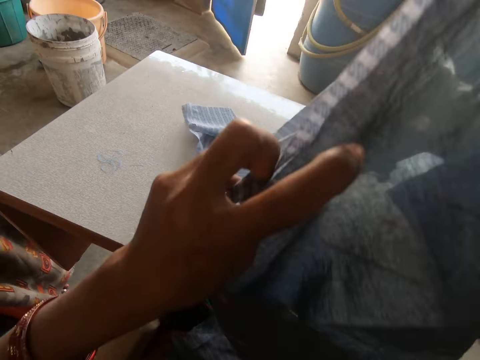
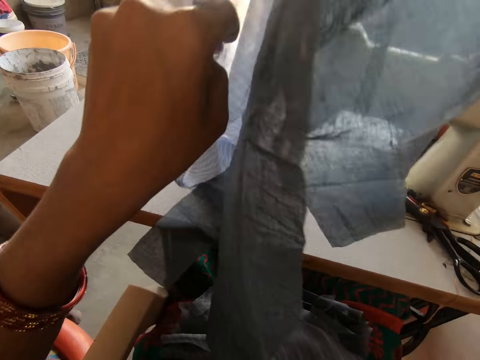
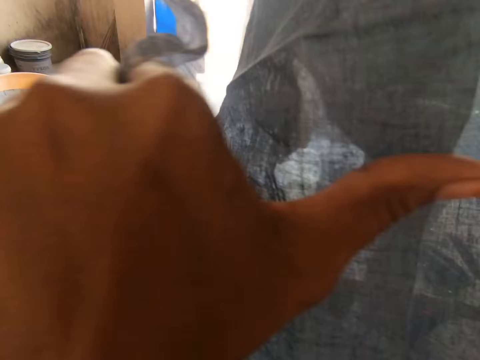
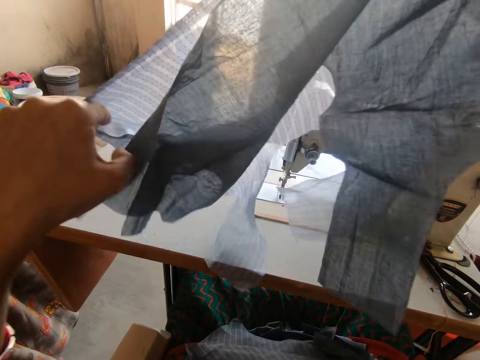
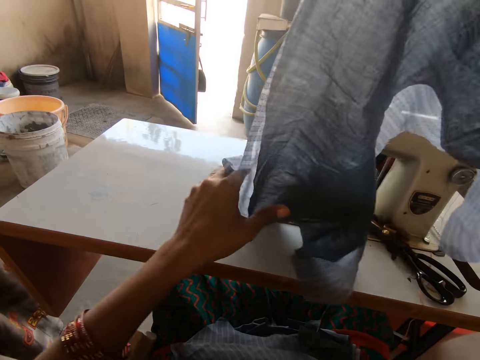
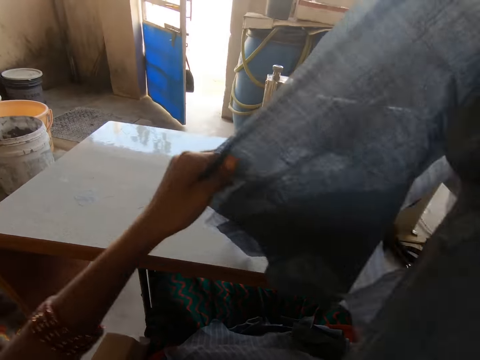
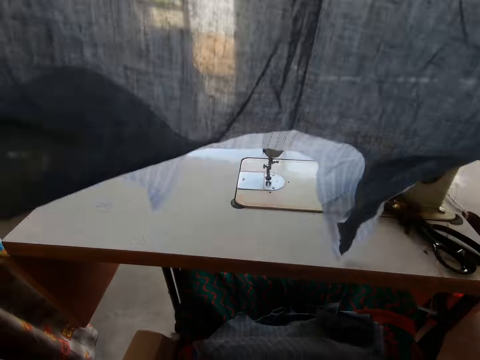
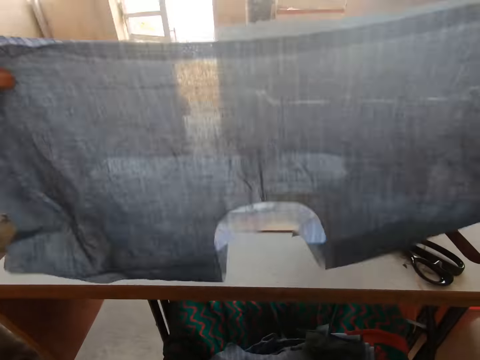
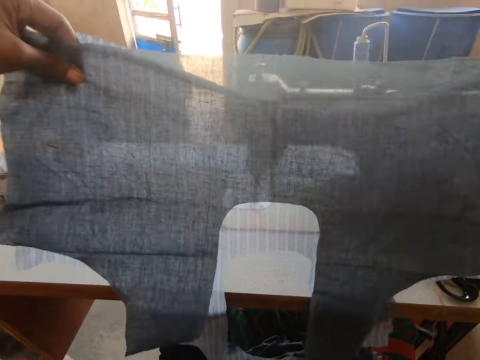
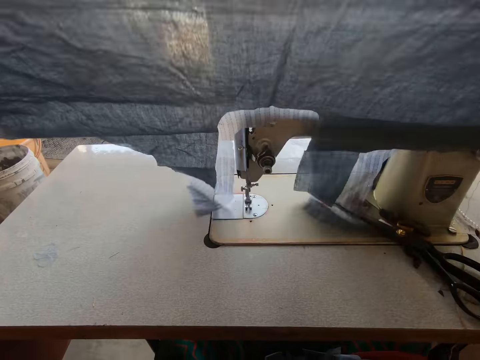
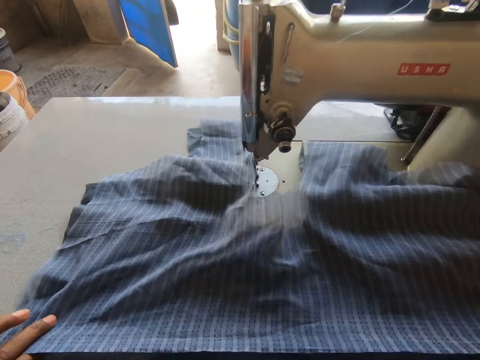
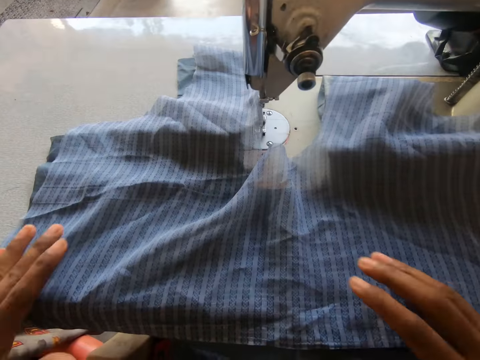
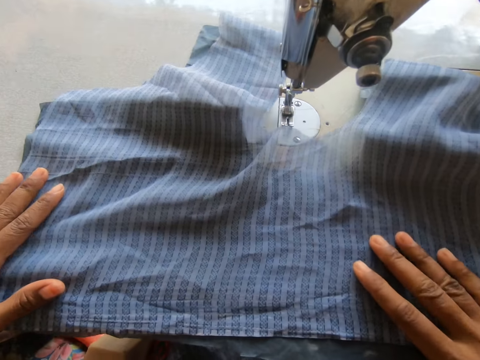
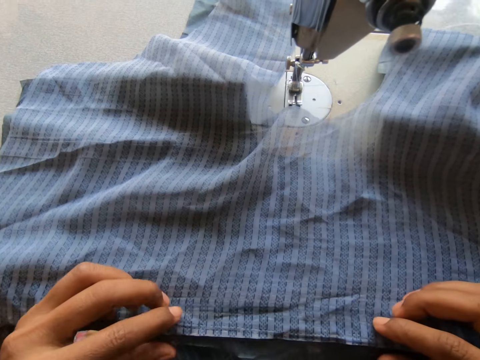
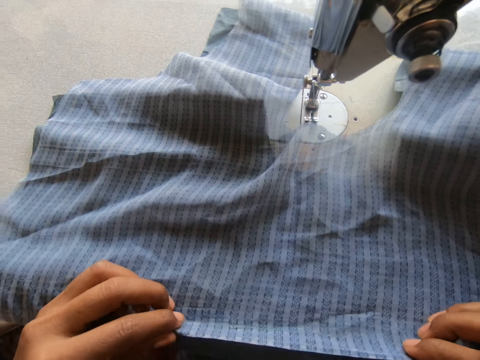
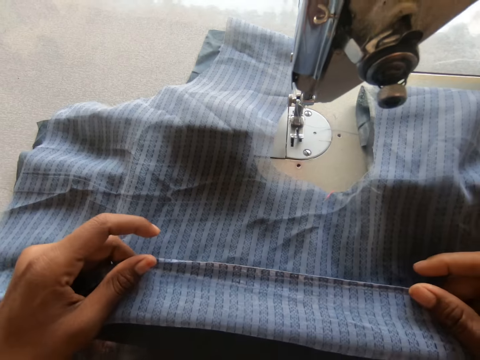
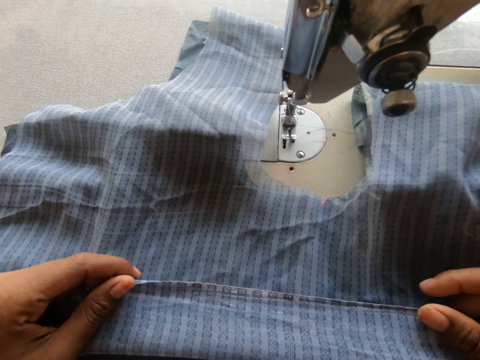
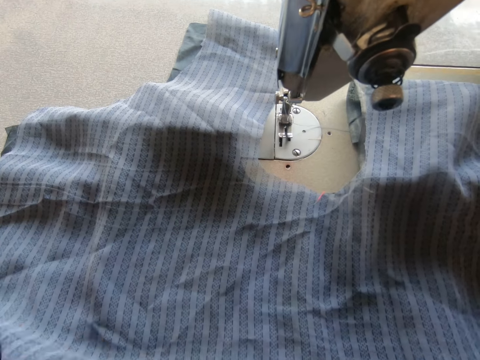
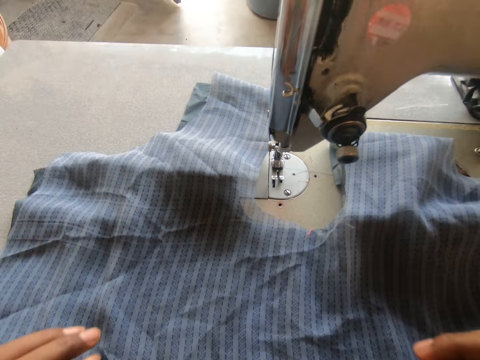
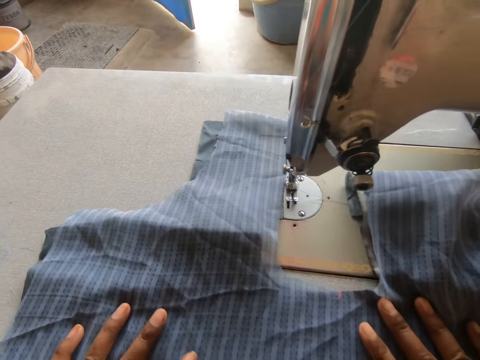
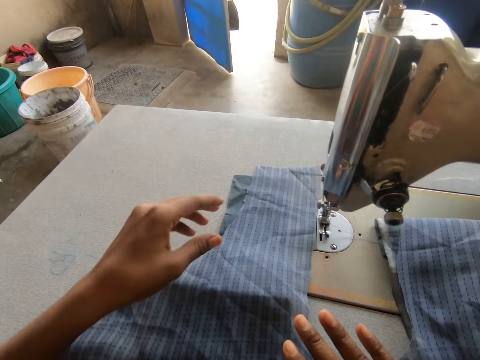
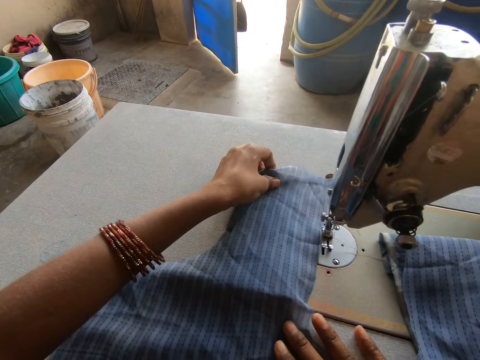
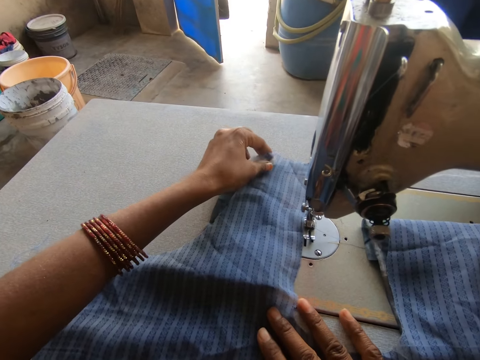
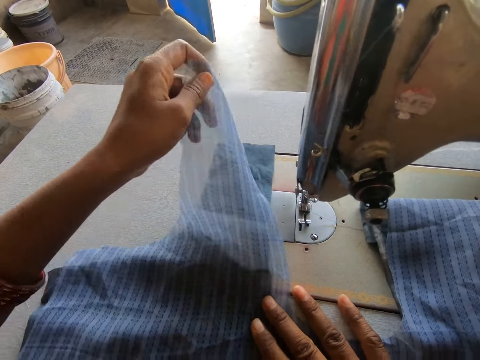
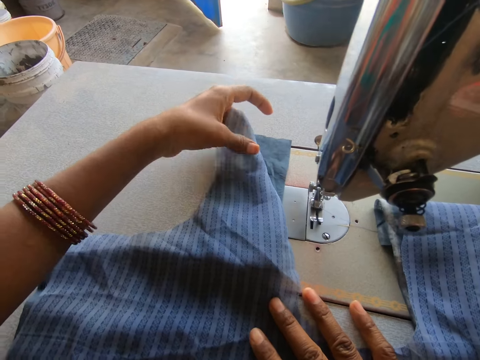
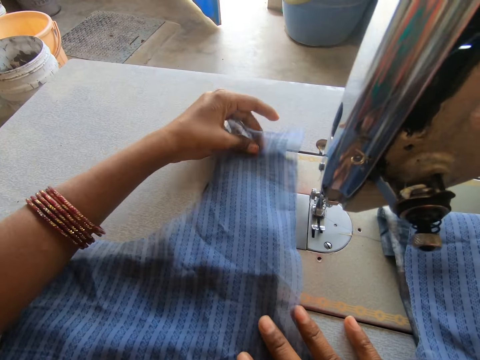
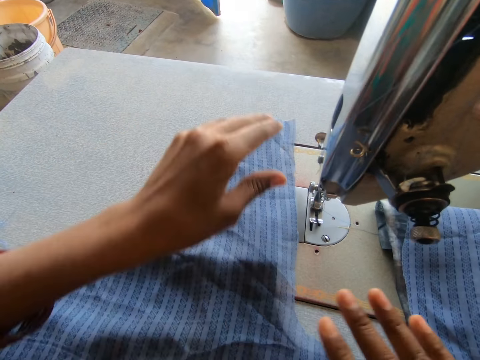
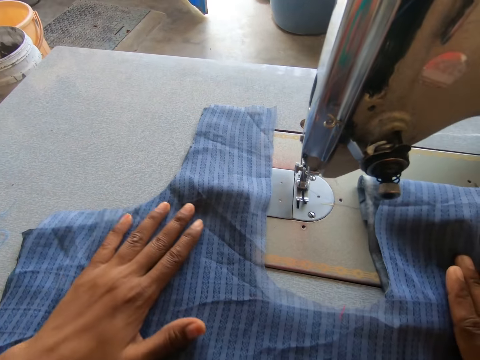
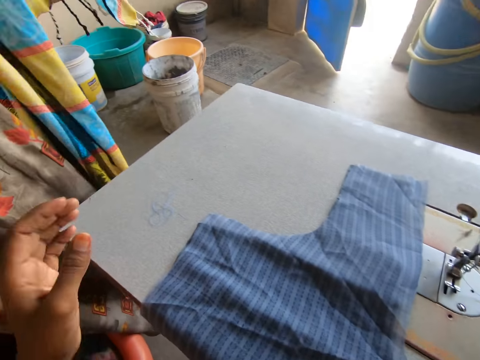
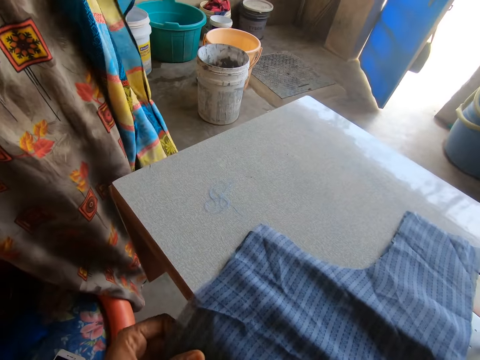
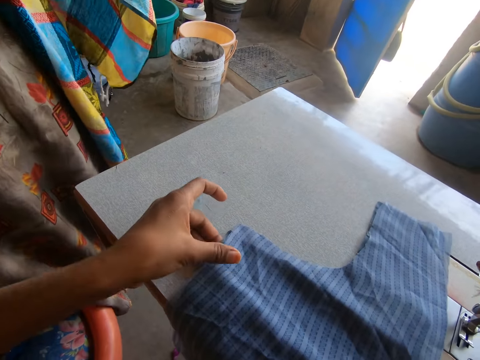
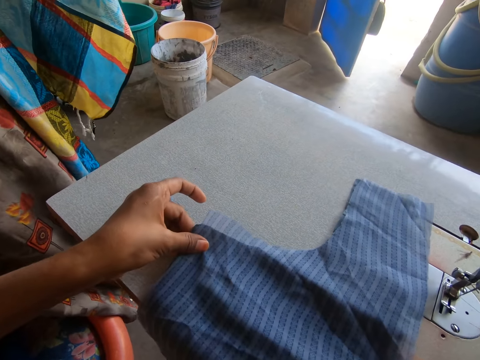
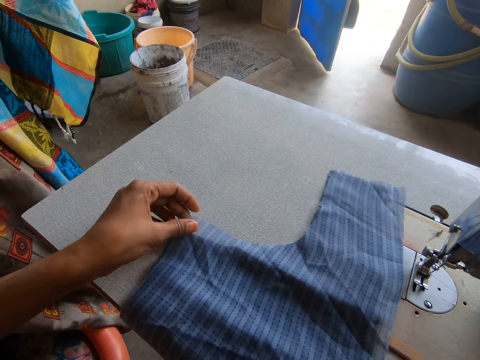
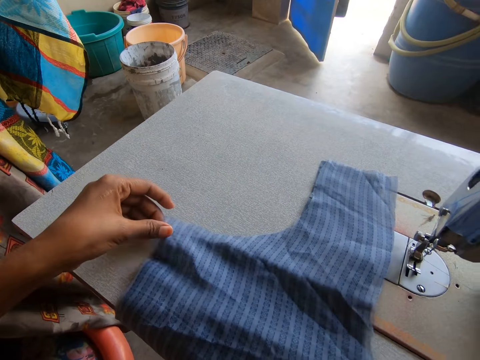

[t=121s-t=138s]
The camera wearer lifts the cloth. They place the cloth on the sewing machine. They move the cloth on the sewing machine. They check the cloth. They move the cloth on the sewing machine. They adjust the cloth. A person stands next to the sewing machine. The camera wearer touches the cloth. They move the cloth on the sewing machine.

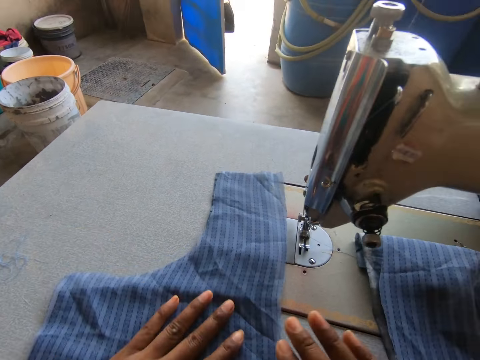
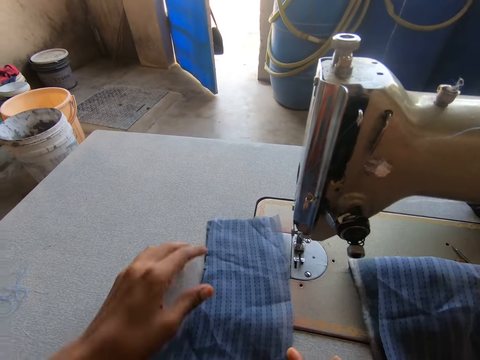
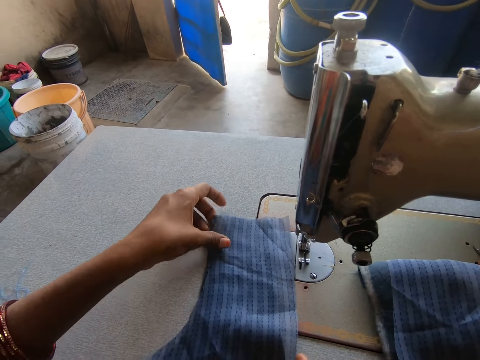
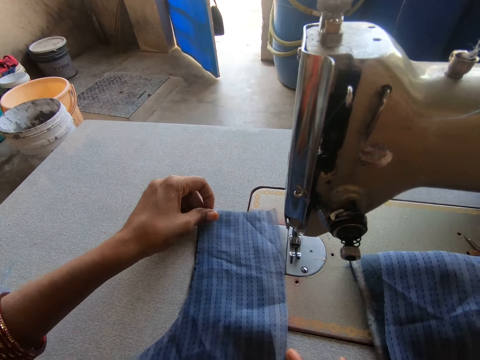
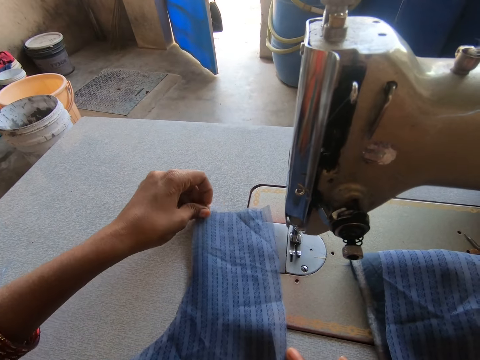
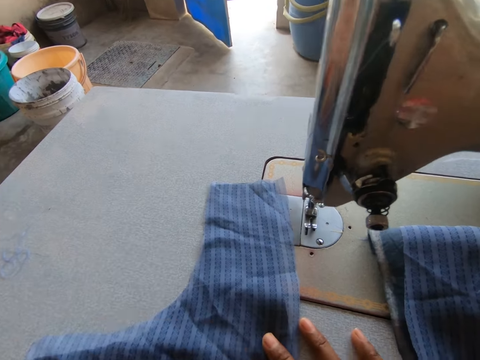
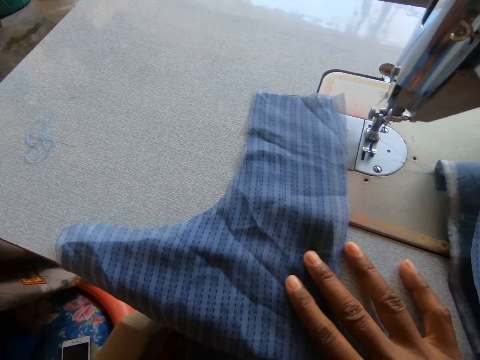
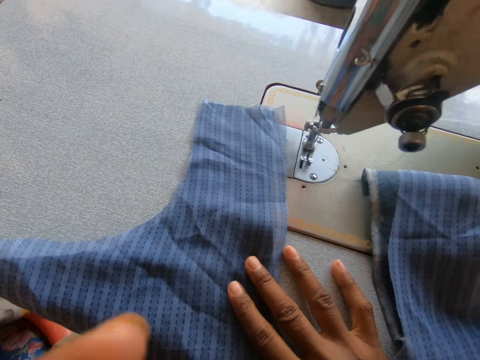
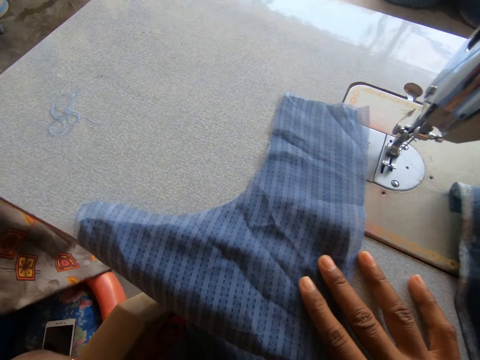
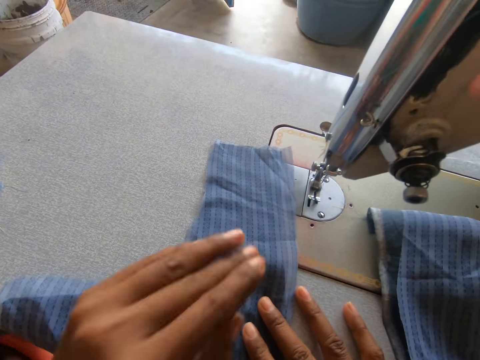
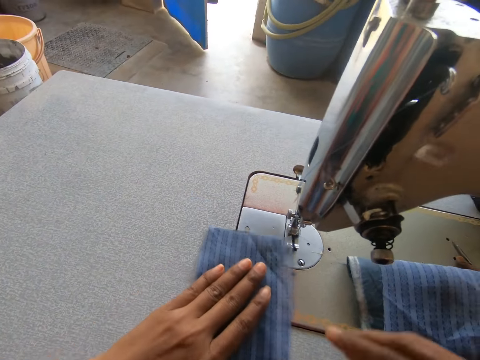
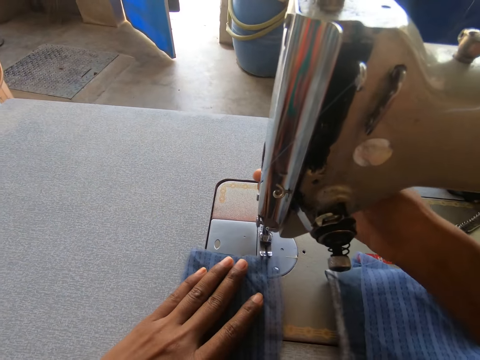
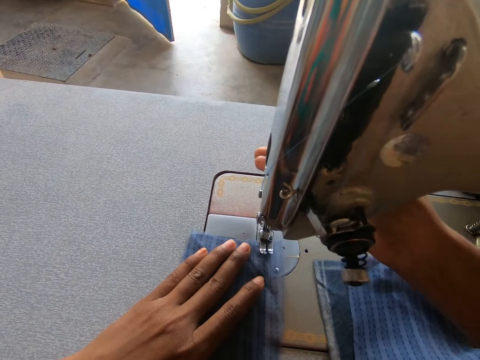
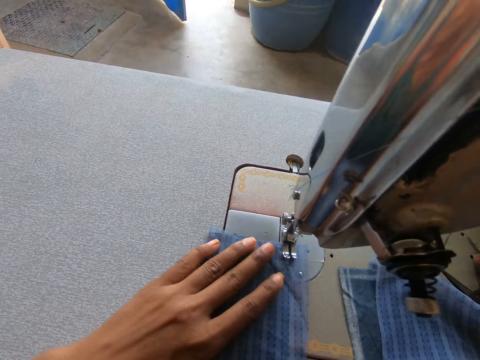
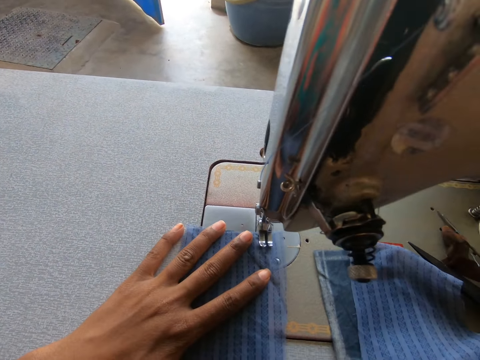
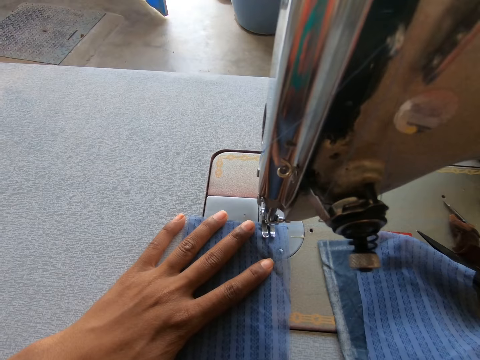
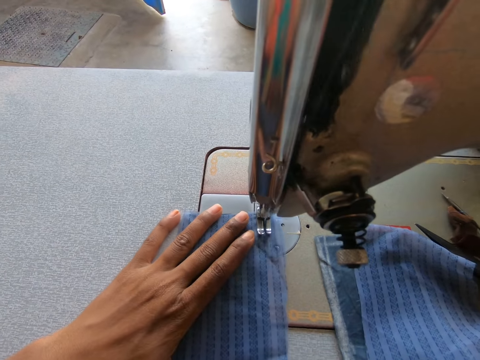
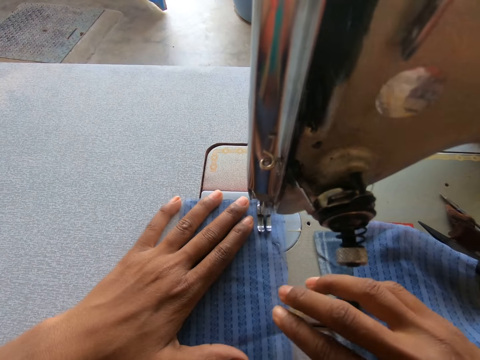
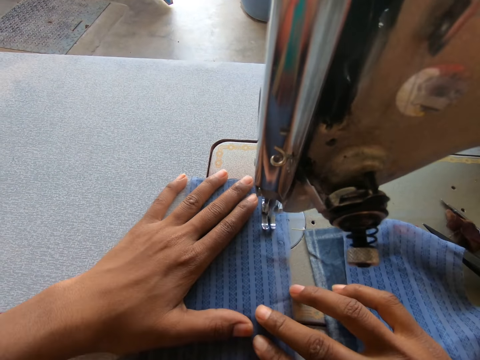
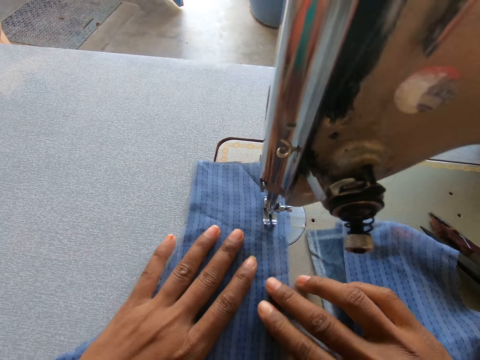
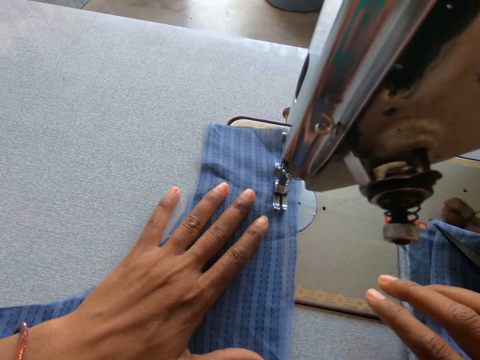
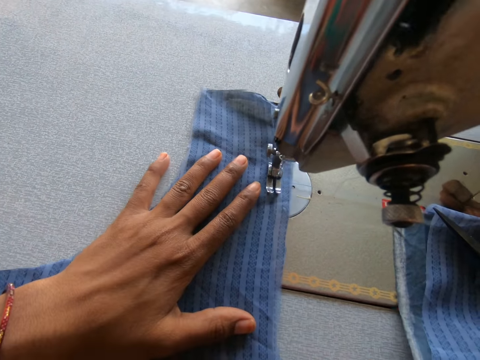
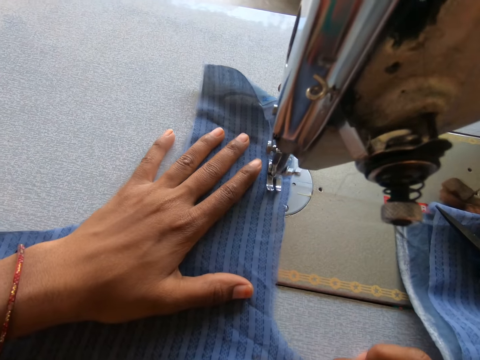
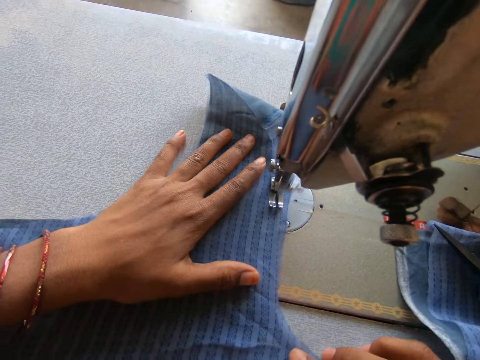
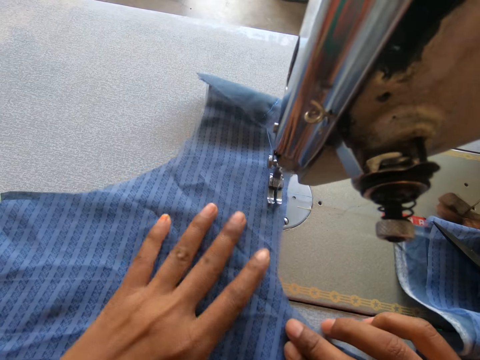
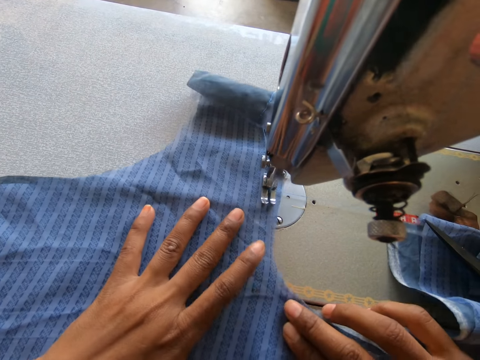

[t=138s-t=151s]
The camera wearer adjusts the cloth. They hold something. They move the cloth on the sewing machine. They lift the presser bar lifter. They drop the presser bar lifter. They move a hand to something. They sew the cloth on a sewing machine. They hold the cloth with both hands. They sew the cloth on the sewing machine.
